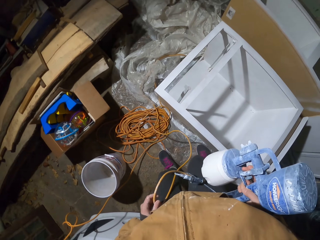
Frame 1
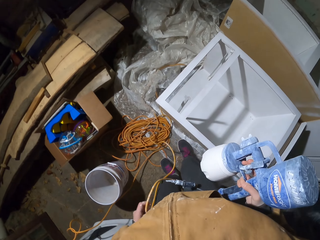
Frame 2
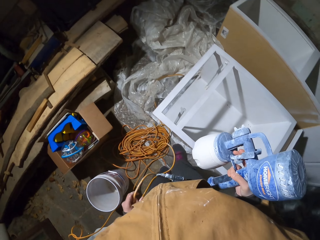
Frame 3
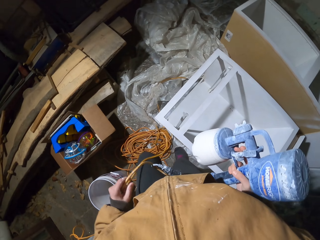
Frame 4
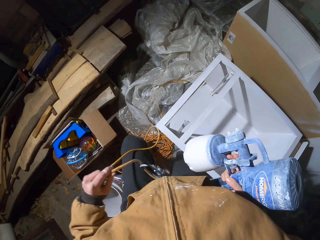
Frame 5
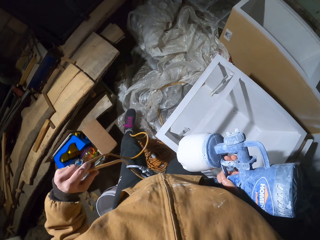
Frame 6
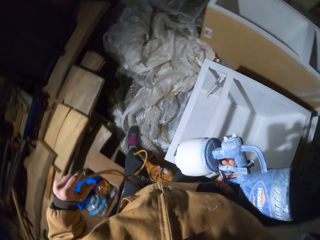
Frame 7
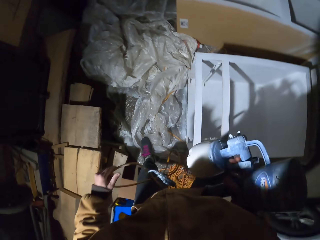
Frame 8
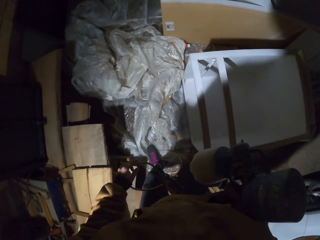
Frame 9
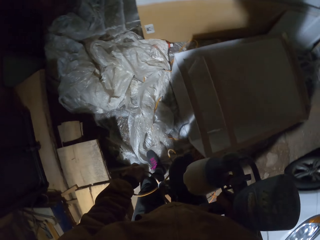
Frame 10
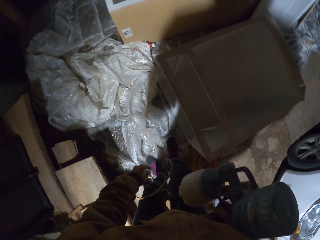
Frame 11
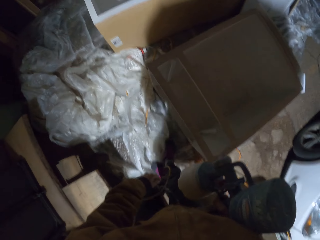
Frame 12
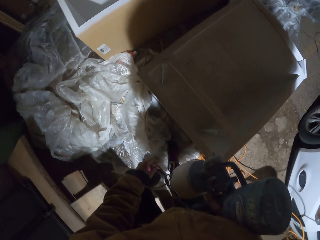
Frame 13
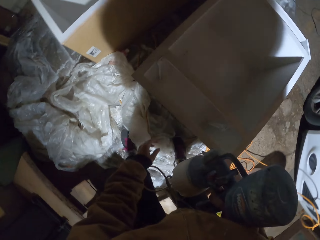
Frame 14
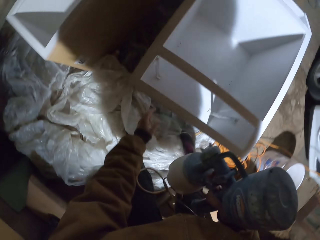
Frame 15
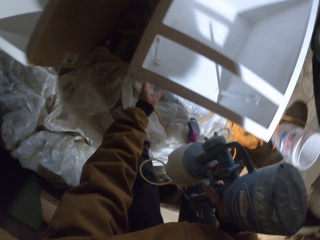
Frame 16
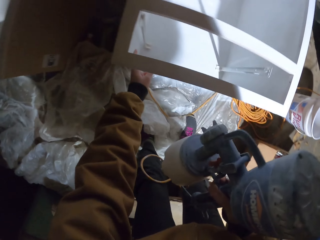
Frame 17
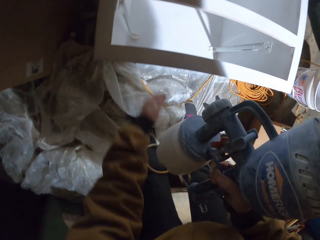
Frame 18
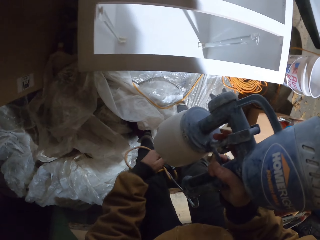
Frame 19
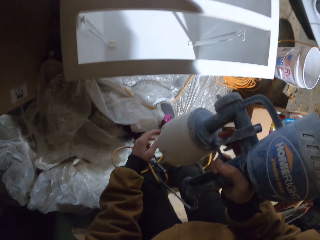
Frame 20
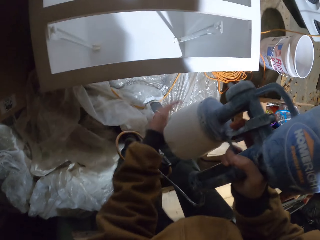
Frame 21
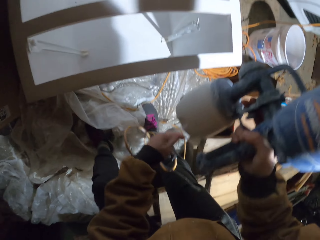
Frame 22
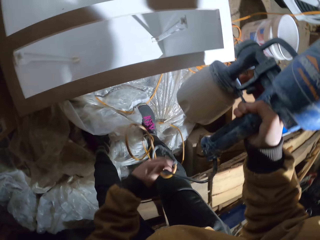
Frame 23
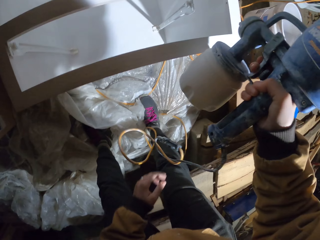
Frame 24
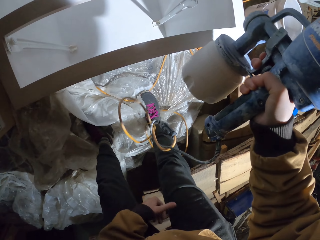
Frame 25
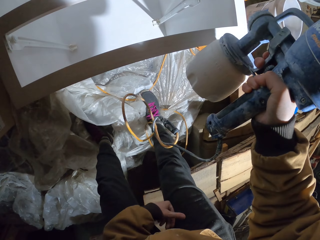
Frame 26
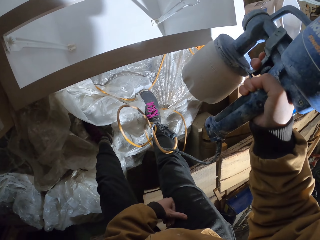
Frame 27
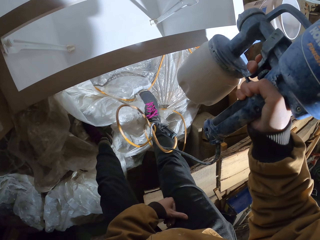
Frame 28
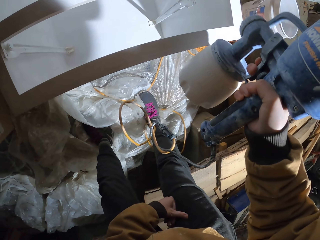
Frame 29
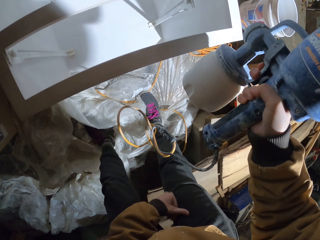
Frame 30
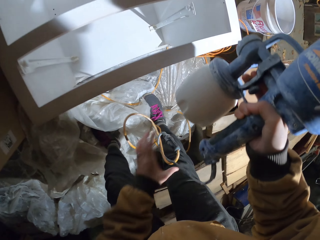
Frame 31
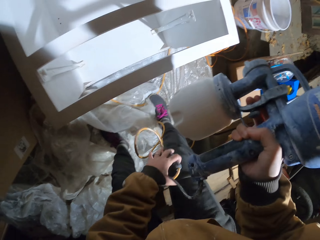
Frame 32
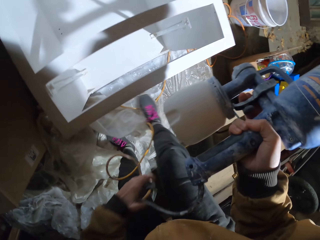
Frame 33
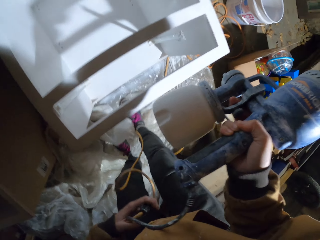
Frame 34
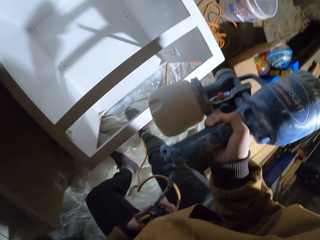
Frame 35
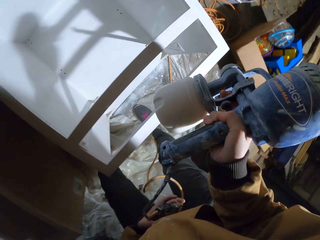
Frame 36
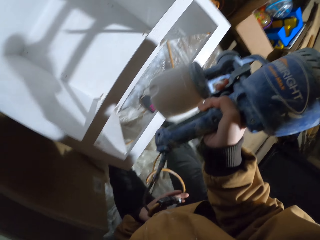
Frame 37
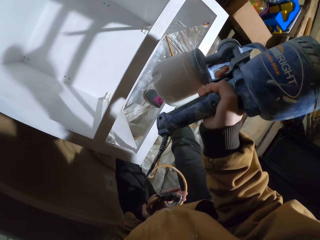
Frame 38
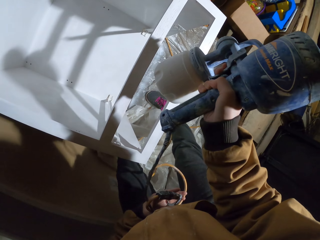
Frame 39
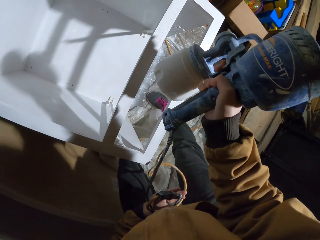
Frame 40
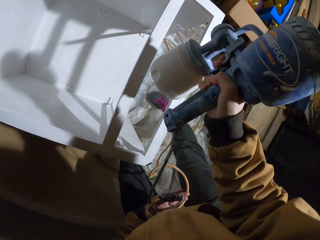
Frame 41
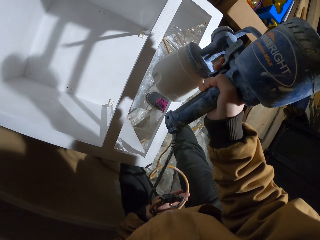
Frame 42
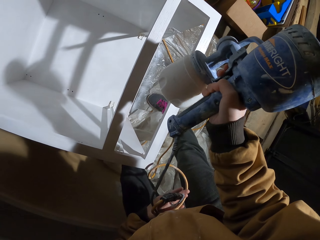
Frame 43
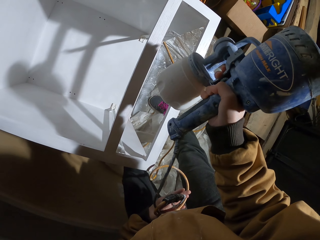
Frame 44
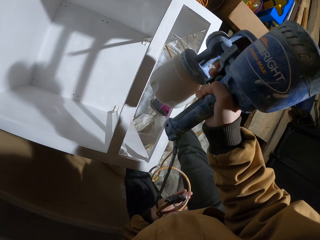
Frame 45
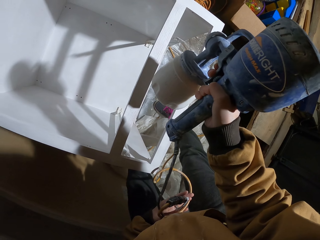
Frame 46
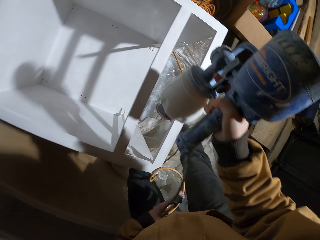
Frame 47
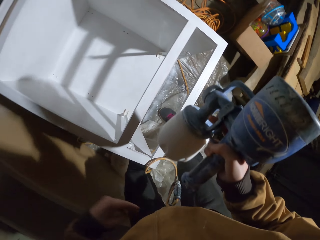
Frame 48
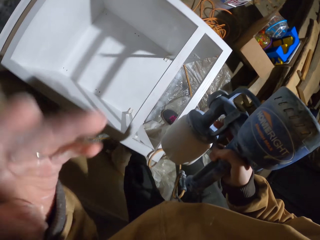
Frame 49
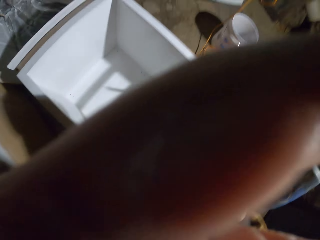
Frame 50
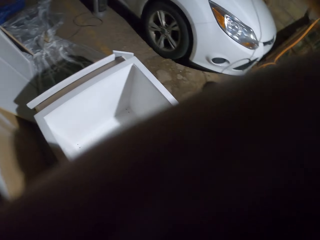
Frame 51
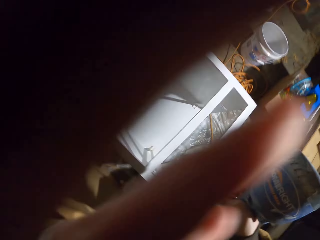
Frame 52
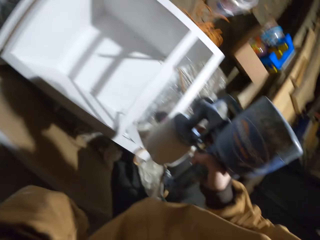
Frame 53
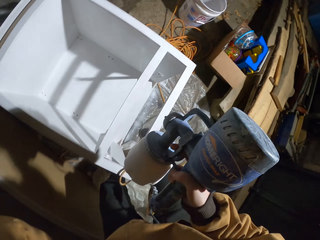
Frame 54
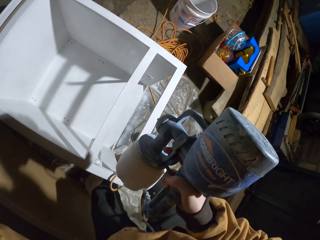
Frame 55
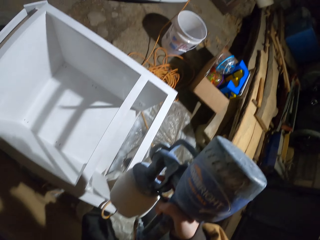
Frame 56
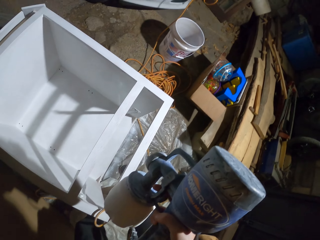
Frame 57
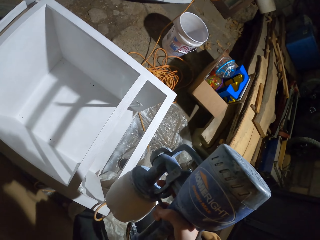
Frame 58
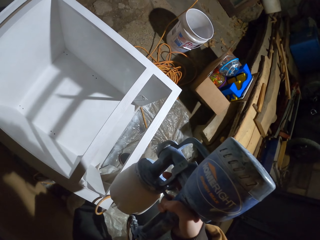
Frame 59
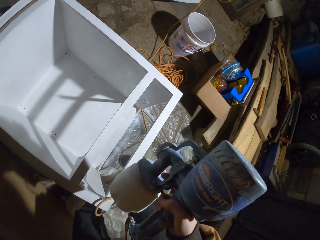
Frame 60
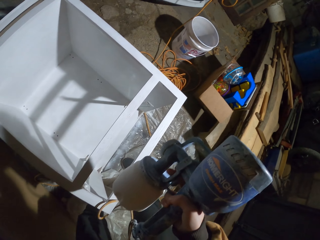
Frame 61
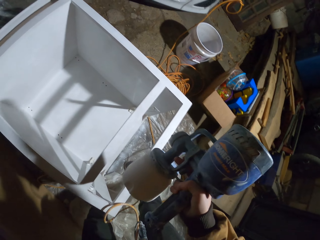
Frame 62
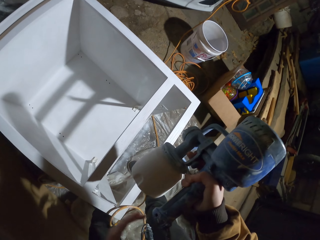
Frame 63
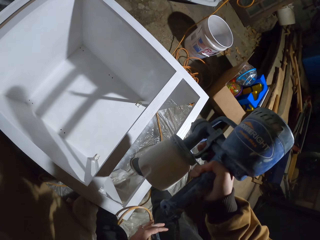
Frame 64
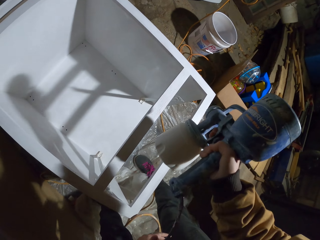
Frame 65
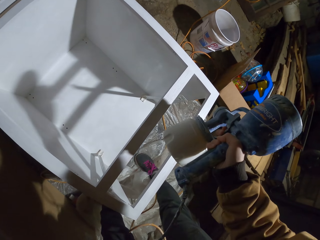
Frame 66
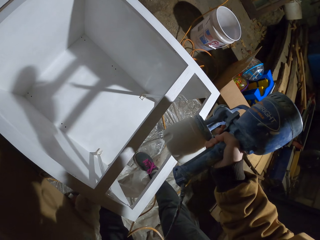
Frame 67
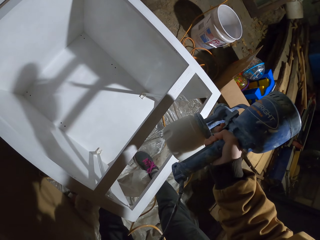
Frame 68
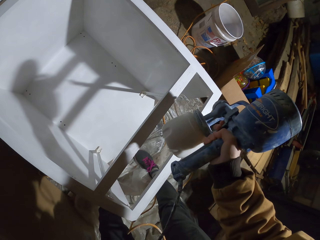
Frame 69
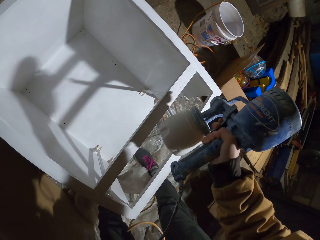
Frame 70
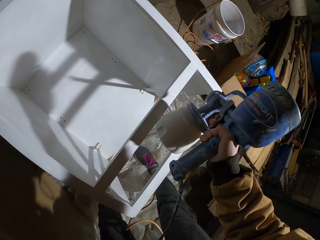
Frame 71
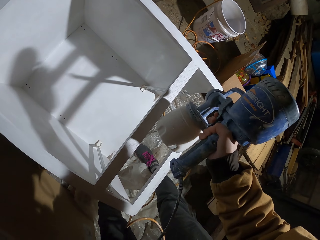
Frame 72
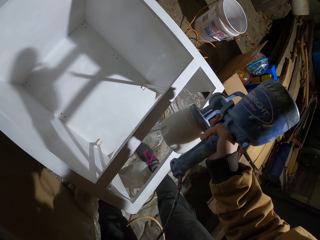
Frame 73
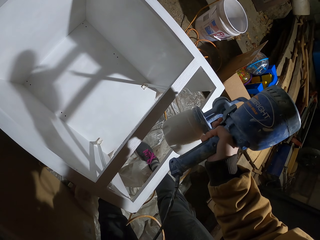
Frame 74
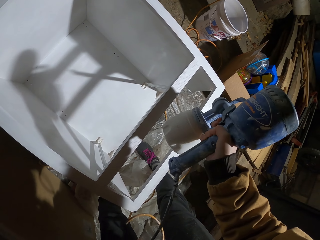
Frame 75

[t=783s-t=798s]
The camera wearer prepares to spray. They walk around the board. They spray furniture with paint using a paint spraying machine or paint spray gun. They hold a wire with the left hand. They paint with the paint spray gun.

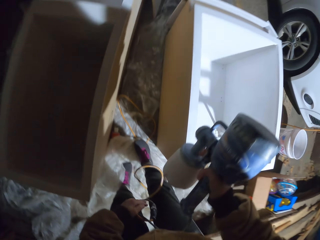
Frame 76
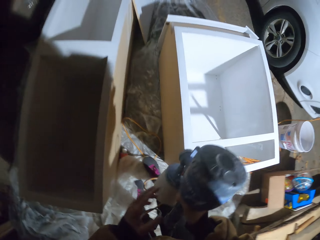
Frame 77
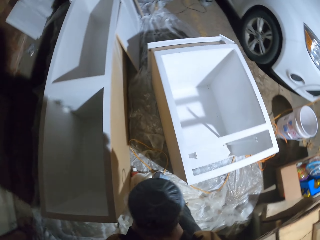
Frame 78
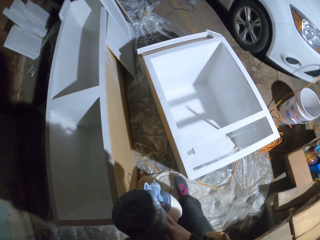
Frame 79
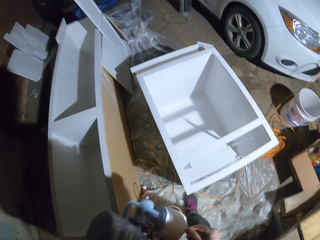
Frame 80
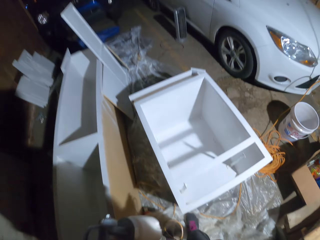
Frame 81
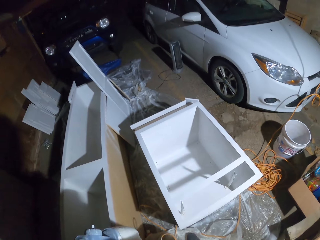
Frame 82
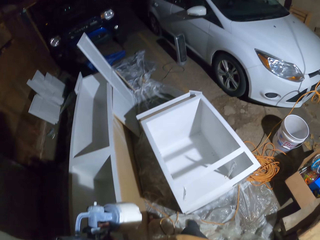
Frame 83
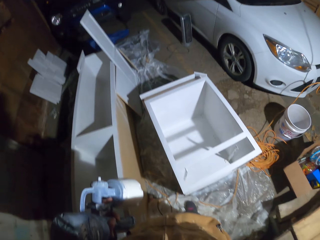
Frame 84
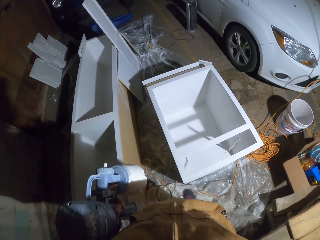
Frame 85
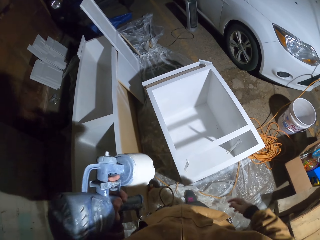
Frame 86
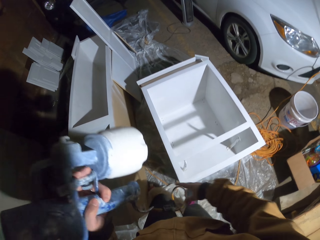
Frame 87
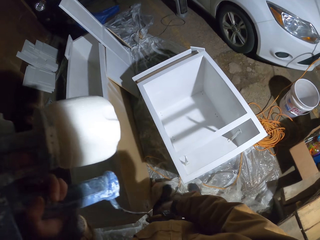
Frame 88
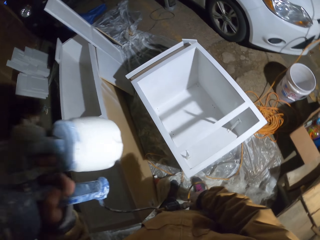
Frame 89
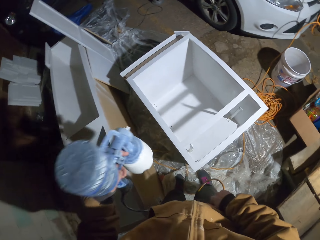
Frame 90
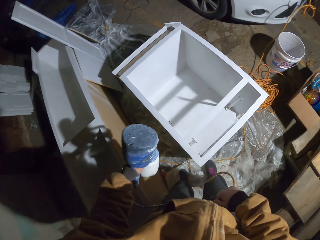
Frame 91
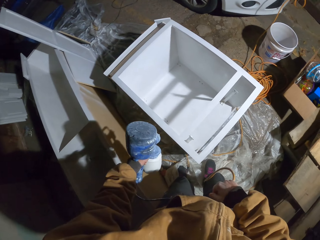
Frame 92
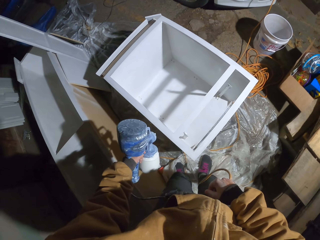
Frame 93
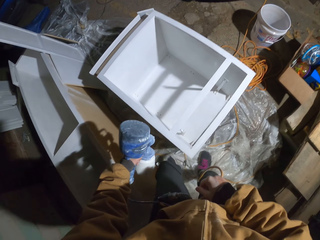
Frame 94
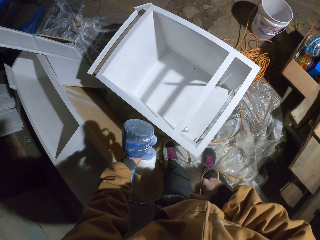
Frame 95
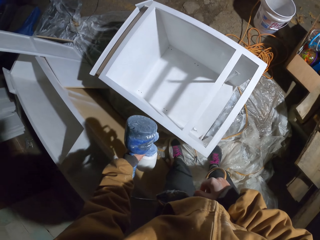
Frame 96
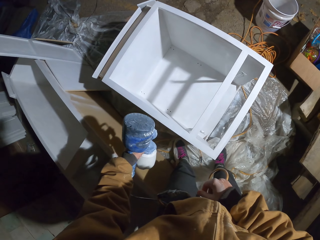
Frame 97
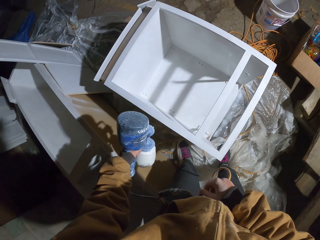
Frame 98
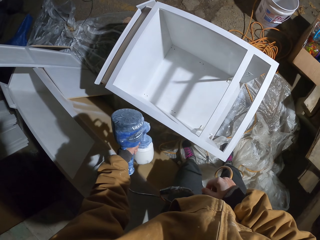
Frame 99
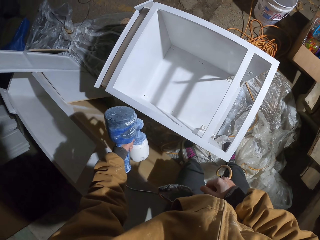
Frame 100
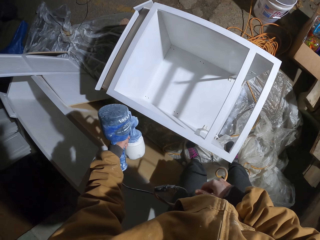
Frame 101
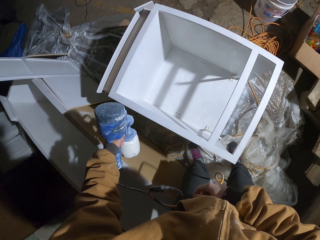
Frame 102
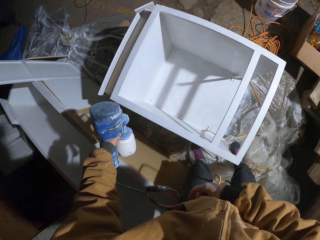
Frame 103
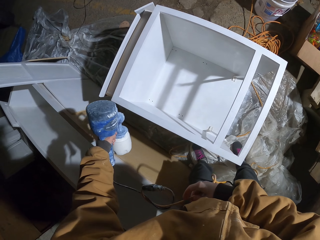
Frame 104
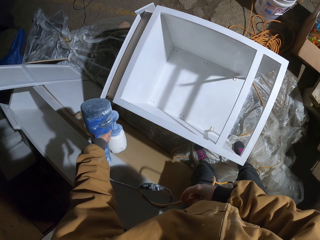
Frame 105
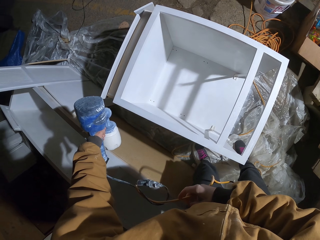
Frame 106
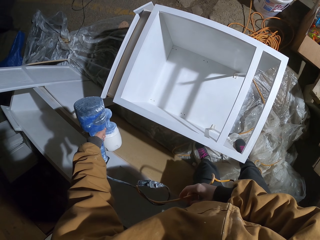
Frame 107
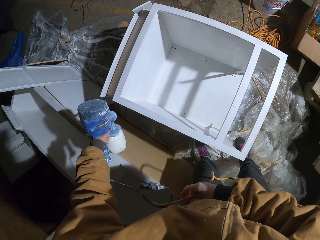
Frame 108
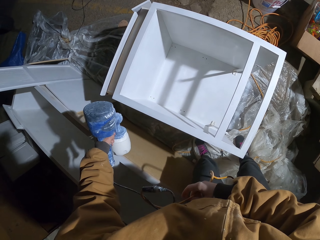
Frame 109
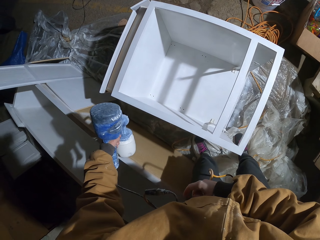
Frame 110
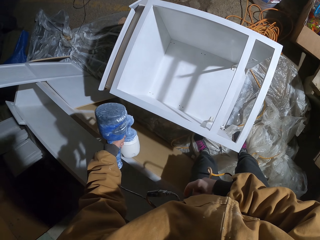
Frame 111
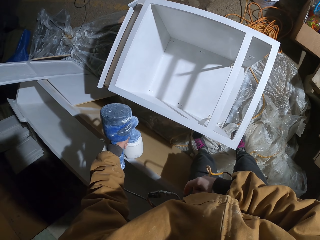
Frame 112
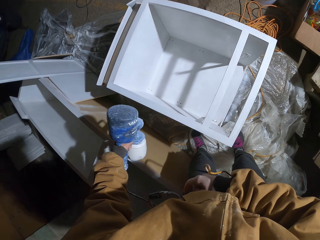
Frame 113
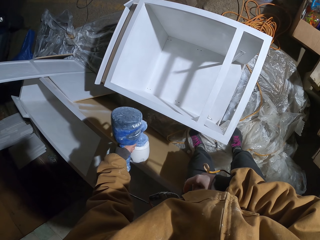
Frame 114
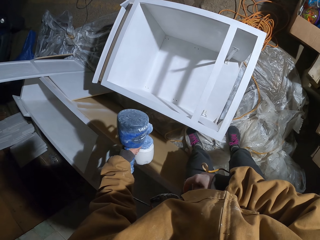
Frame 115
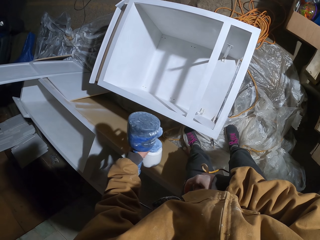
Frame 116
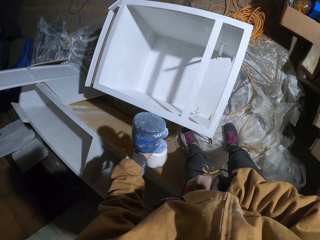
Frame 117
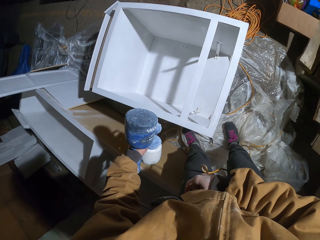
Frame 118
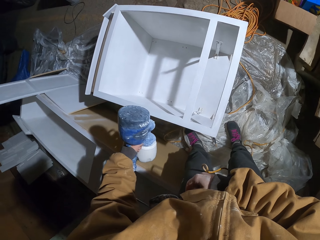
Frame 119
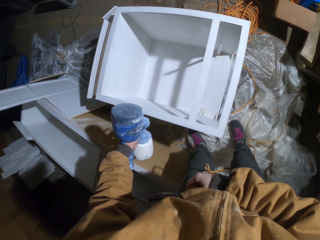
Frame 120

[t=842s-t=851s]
The camera wearer pulls up the pants. They turn the spray gun to the left hand. They hold the spray gun wire with the right hand. They spray paint on the cupboard with the spray gun.
